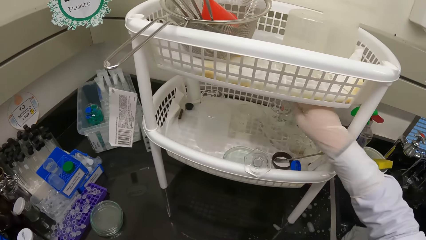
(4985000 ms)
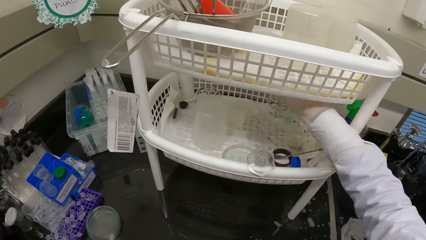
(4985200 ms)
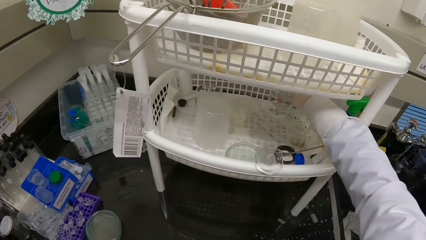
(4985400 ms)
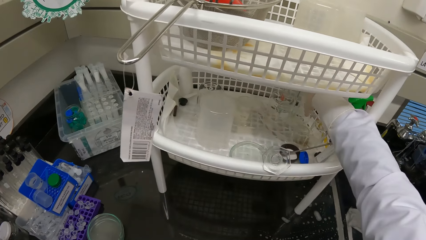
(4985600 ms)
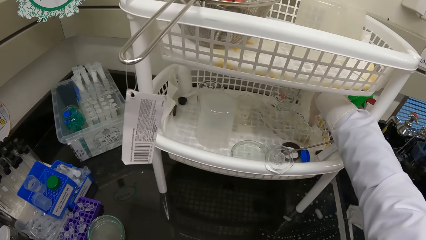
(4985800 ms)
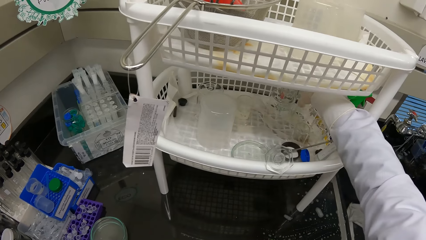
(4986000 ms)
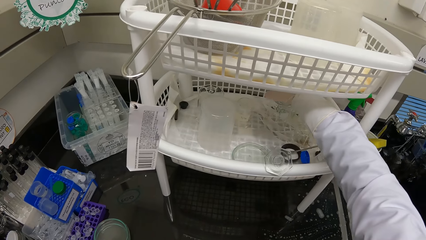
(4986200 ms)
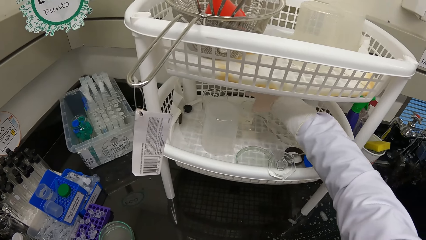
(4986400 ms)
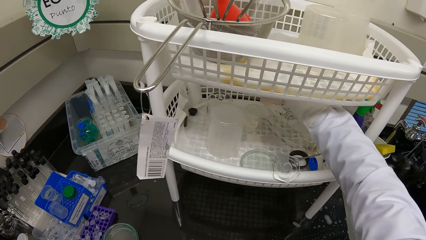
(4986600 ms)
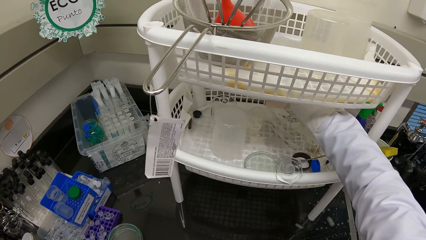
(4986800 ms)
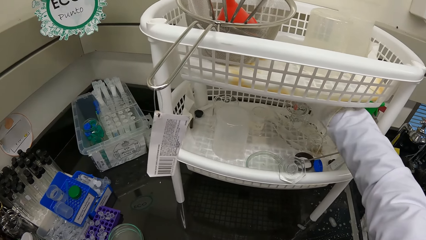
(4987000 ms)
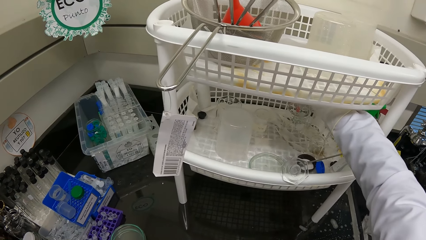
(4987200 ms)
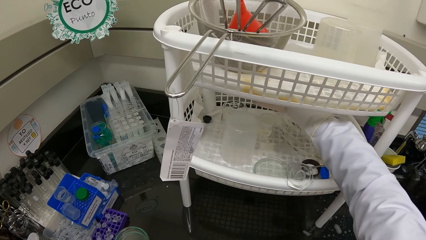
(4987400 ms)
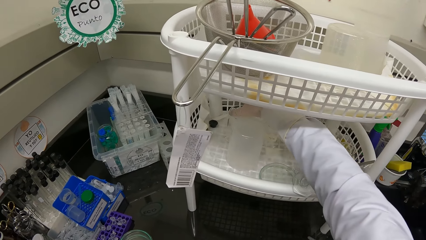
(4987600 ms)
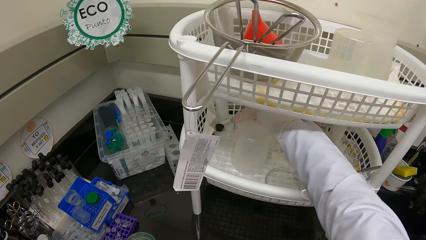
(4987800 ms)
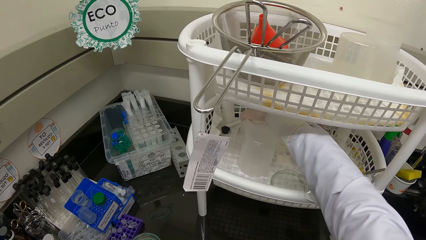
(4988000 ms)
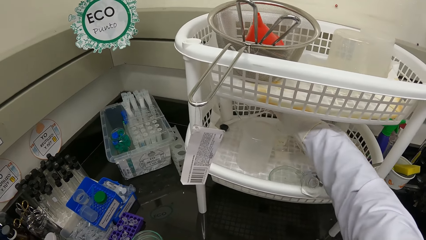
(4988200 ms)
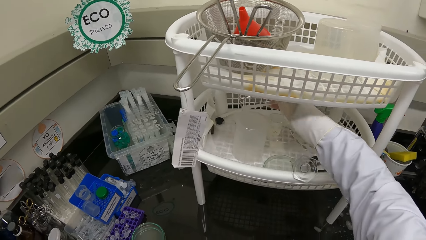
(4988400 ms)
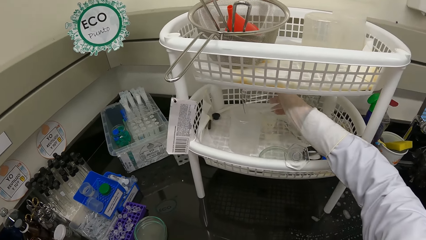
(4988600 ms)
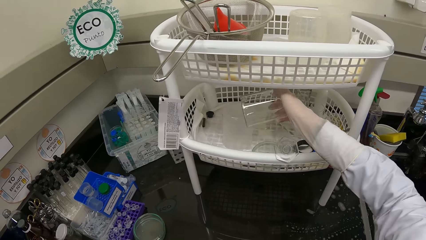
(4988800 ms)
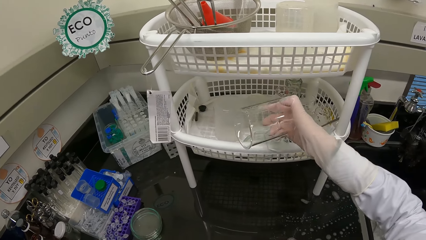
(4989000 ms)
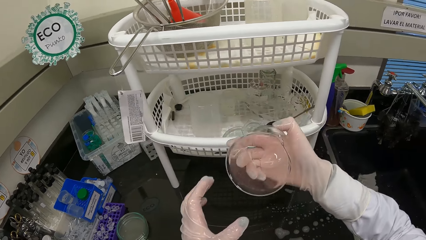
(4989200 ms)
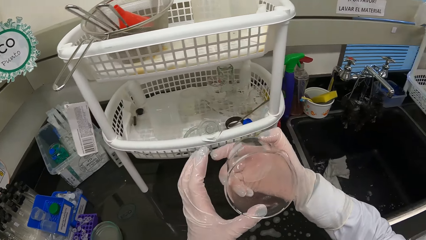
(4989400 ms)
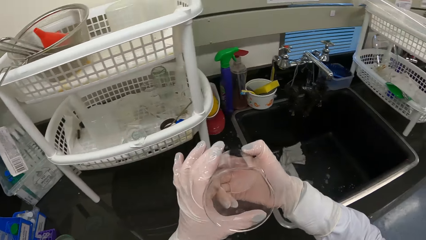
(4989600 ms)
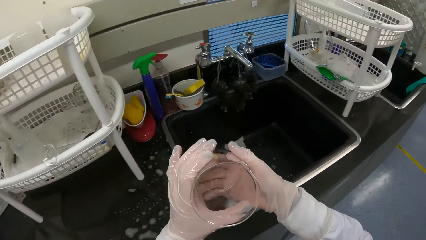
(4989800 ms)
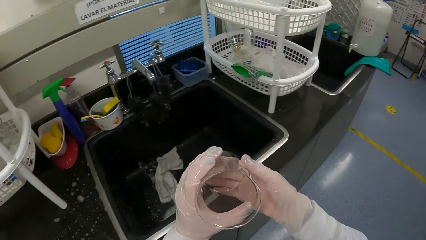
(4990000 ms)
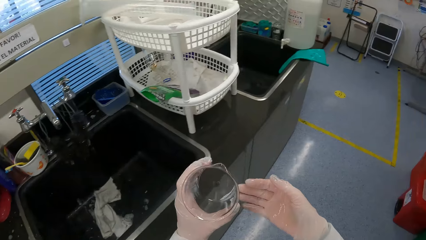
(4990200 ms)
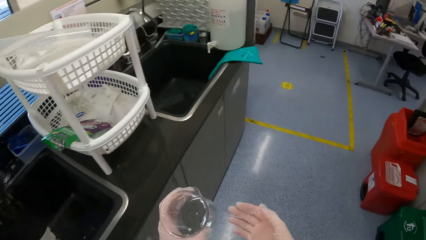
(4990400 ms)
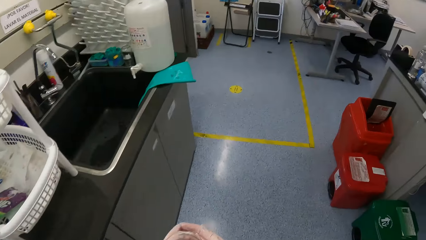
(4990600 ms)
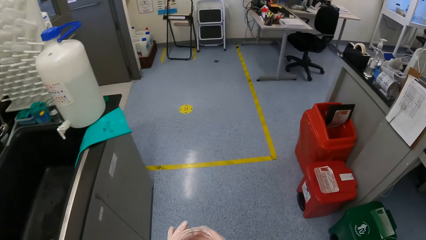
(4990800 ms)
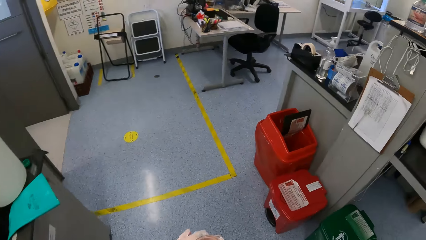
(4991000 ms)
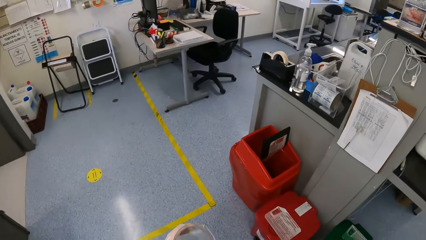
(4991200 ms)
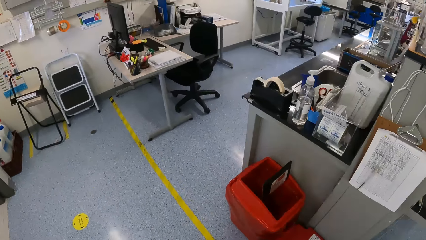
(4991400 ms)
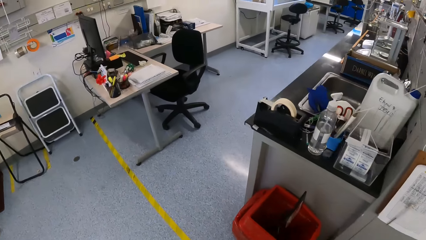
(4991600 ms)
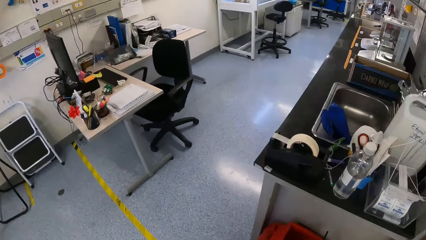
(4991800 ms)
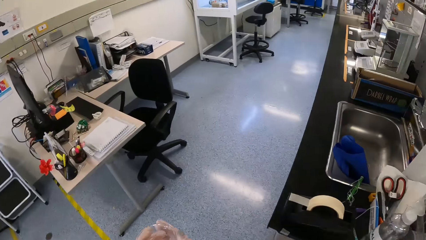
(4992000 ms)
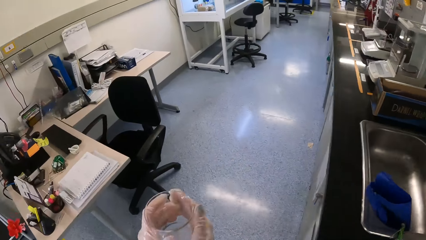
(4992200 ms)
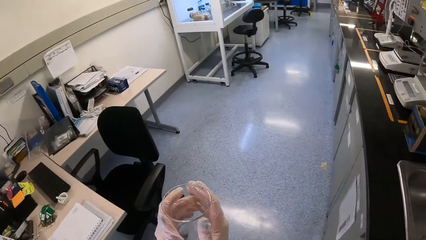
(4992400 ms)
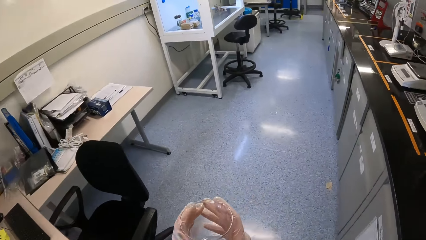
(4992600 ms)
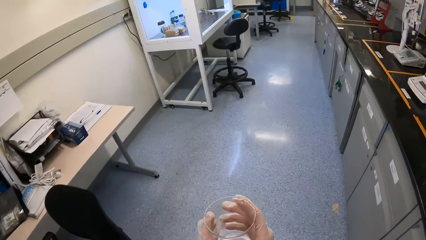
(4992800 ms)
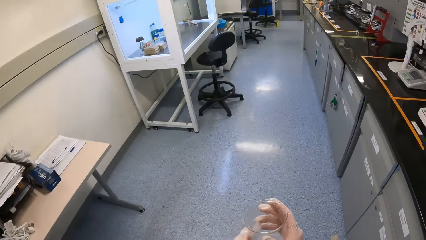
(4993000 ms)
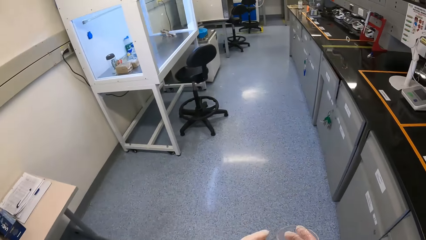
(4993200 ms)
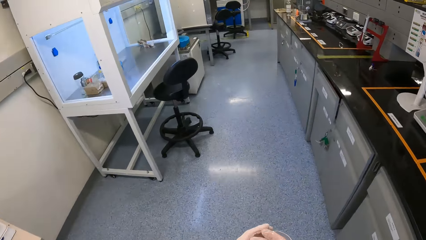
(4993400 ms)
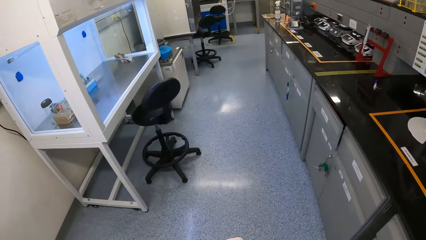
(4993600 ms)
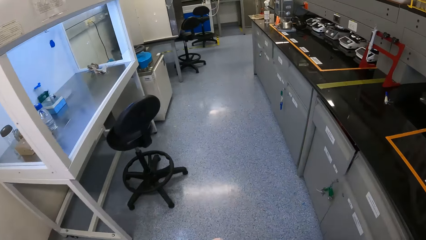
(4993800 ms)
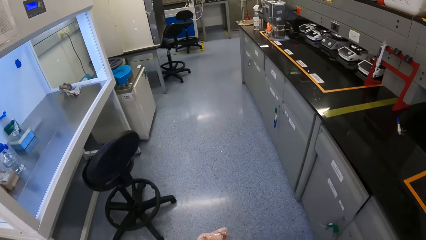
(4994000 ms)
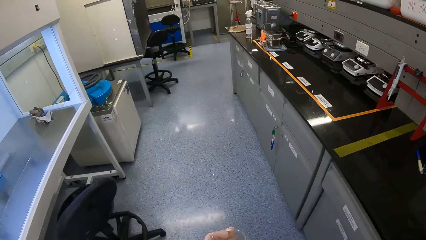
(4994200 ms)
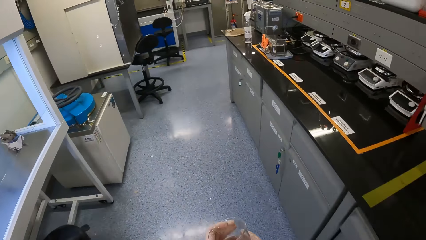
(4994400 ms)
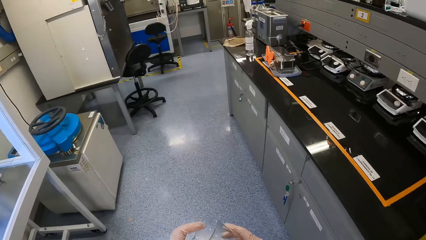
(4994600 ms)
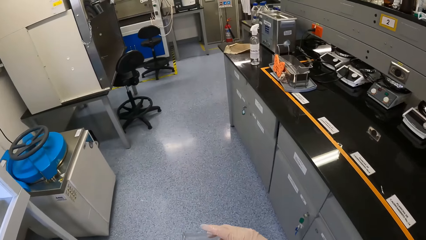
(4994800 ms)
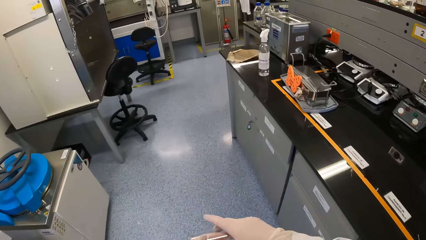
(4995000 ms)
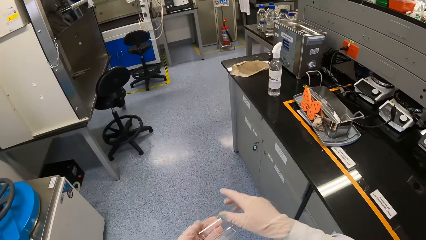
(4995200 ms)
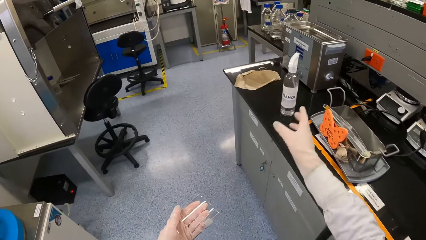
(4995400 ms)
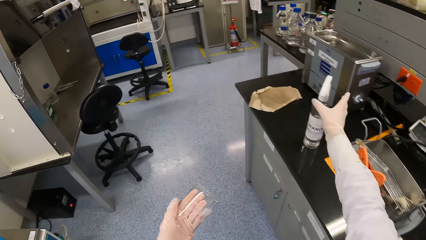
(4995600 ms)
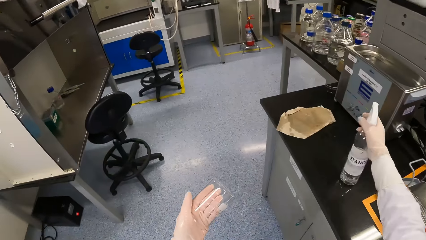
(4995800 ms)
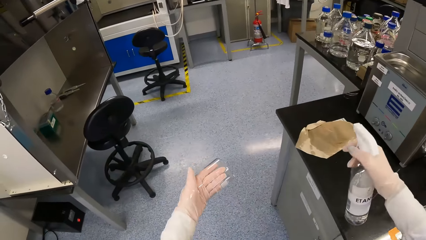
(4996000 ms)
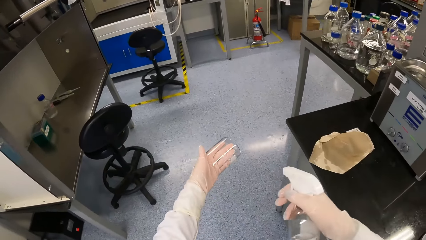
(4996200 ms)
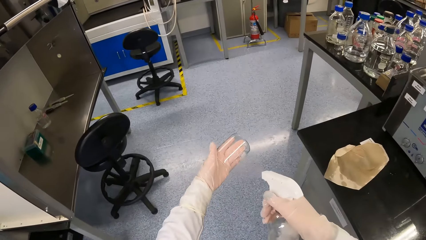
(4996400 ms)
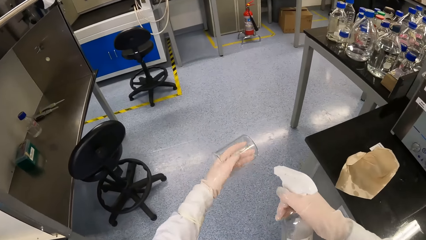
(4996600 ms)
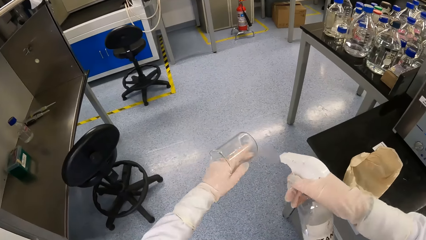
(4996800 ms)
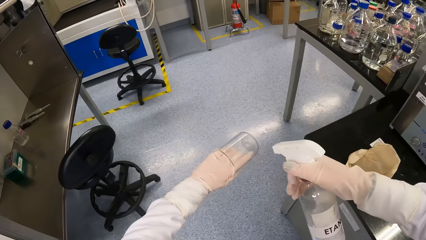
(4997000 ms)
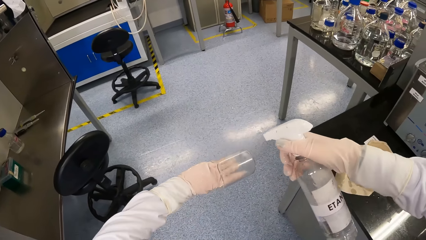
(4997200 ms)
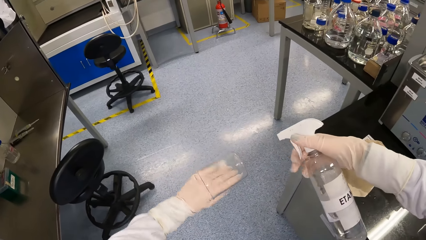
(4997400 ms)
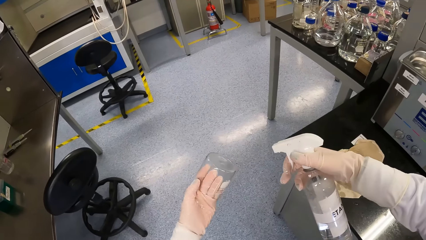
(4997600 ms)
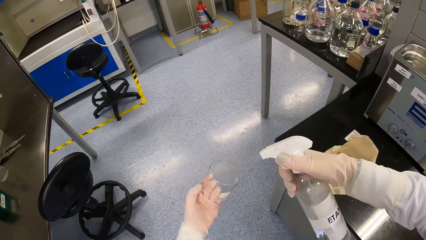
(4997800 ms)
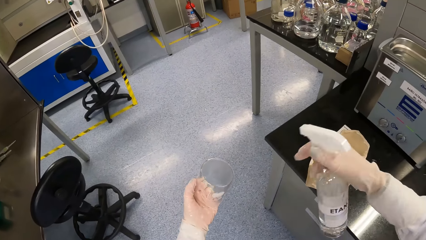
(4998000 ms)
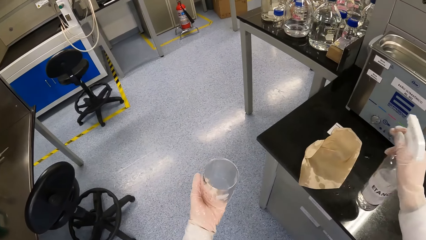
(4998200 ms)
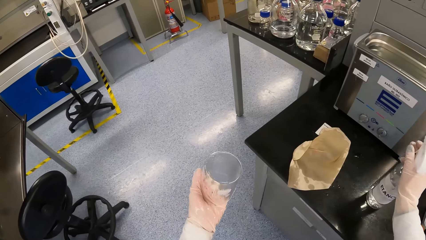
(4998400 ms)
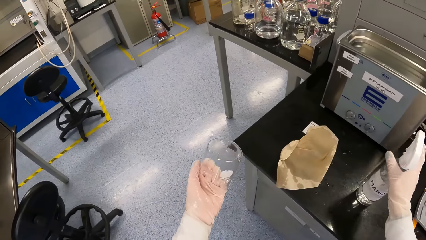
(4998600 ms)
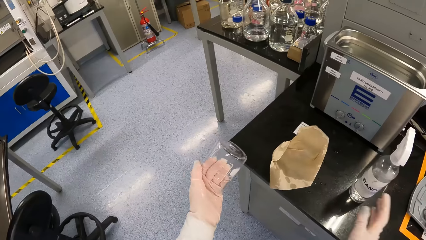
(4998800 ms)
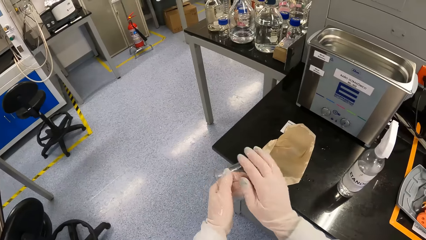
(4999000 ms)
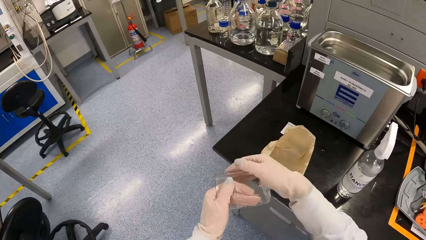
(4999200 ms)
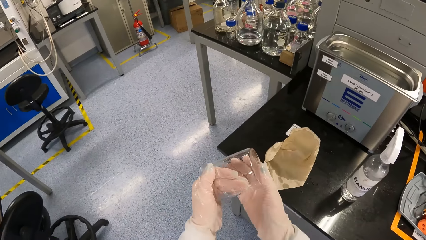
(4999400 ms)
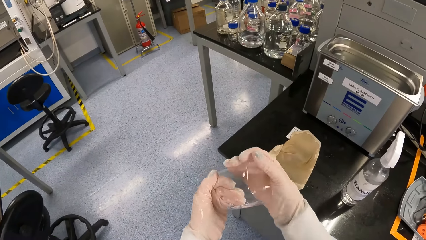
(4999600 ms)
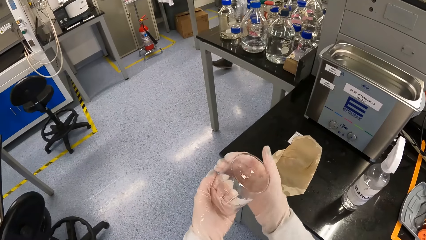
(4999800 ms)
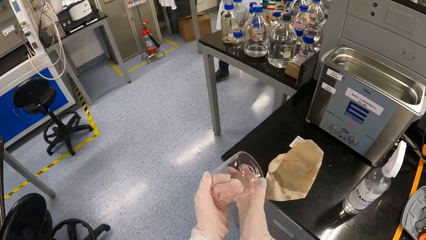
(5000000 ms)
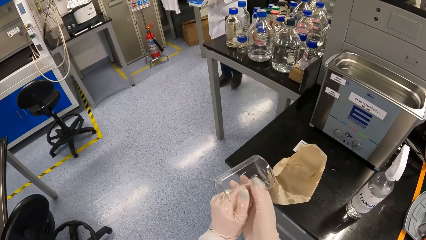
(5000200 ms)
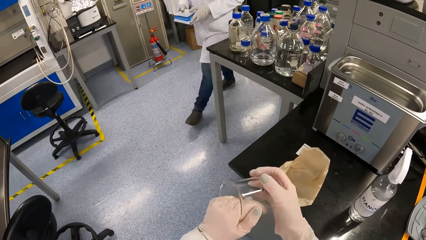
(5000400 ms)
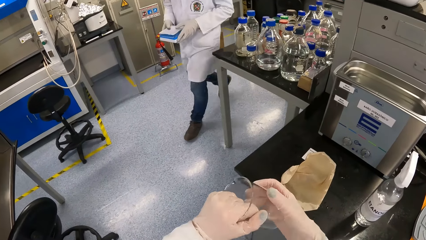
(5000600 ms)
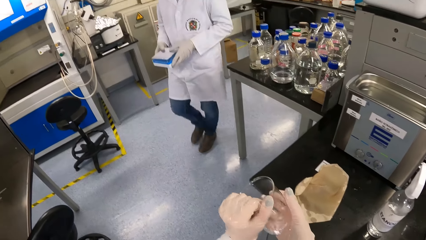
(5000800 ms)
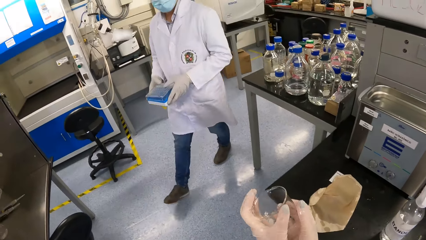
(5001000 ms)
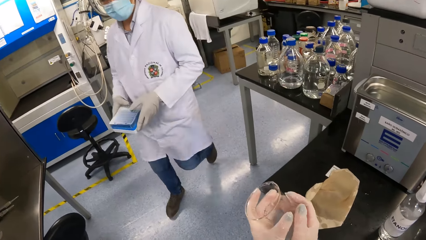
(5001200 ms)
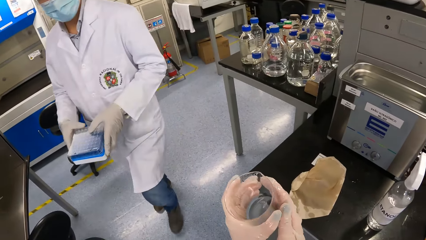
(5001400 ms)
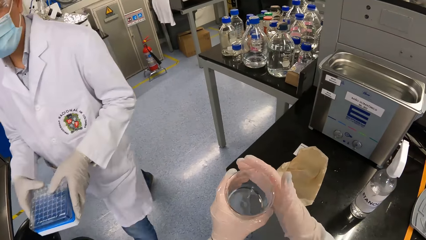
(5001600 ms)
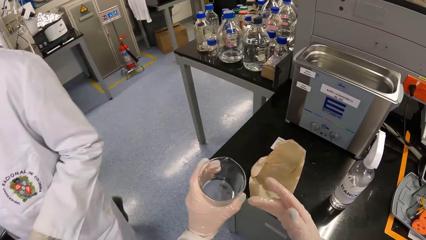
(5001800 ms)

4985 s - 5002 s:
The camera wearer picks a beaker from the plastic rack with his right hand. He passes the beaker from his right hand to his left hand. He does it again. He walks towards the table. He holds the beaker with his hands. He picks the sanitizer bottle from the table with his right hand. He sprays the beaker in his left hand with the sanitizer in the sanitizer bottle in his right hand. He drops the sanitizer bottle on the table with his right hand. He cleans the beaker in his left hand with his right hand. A man walks past the camera wearer.
